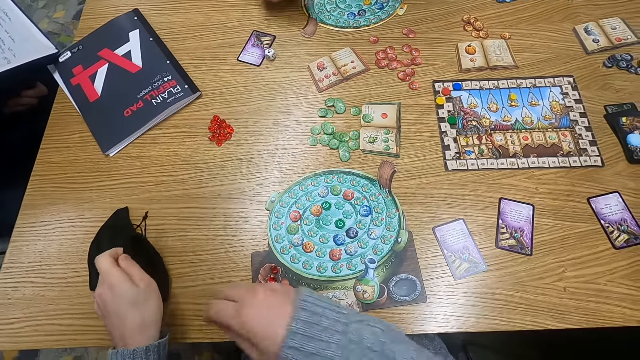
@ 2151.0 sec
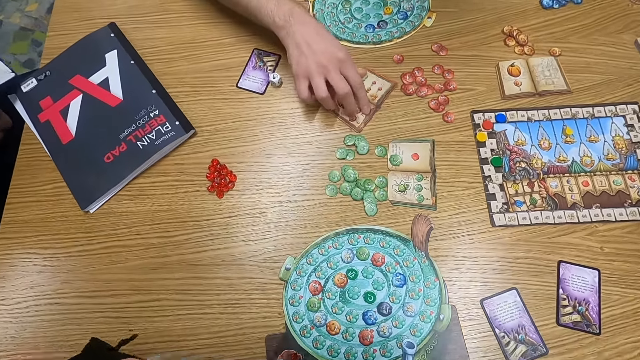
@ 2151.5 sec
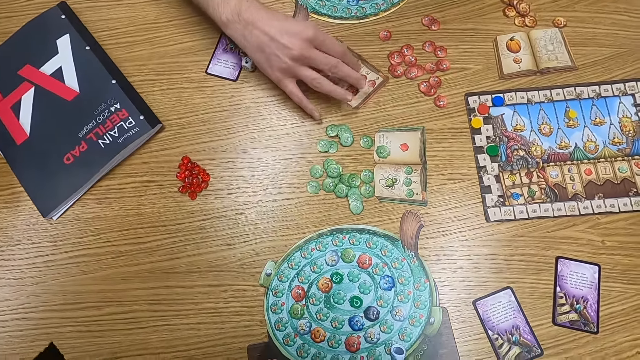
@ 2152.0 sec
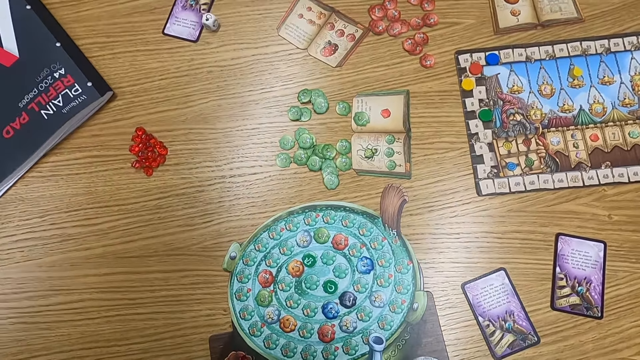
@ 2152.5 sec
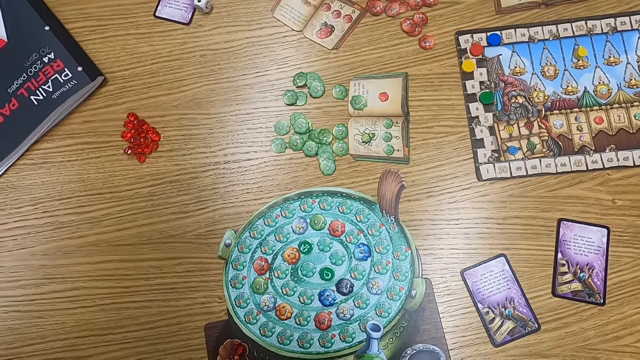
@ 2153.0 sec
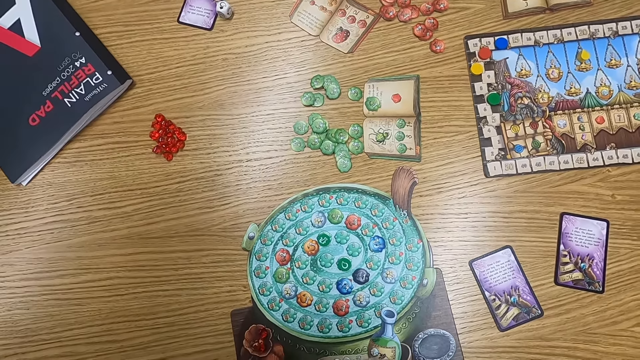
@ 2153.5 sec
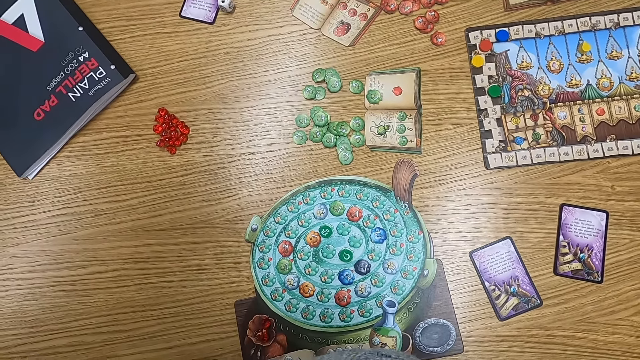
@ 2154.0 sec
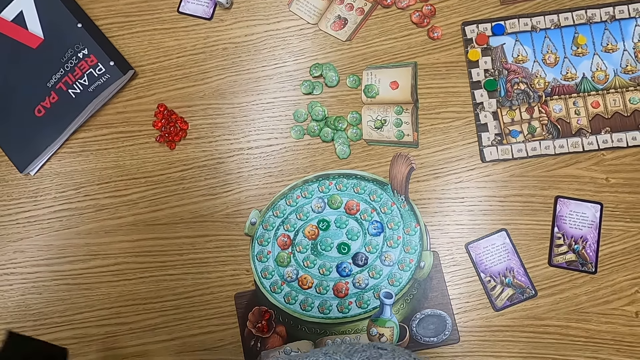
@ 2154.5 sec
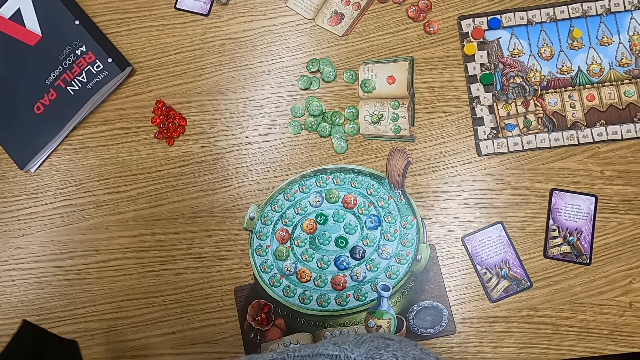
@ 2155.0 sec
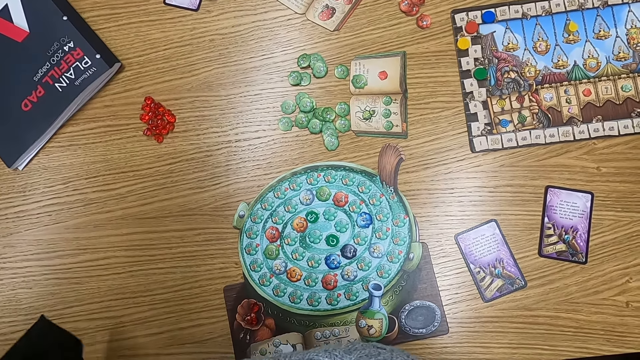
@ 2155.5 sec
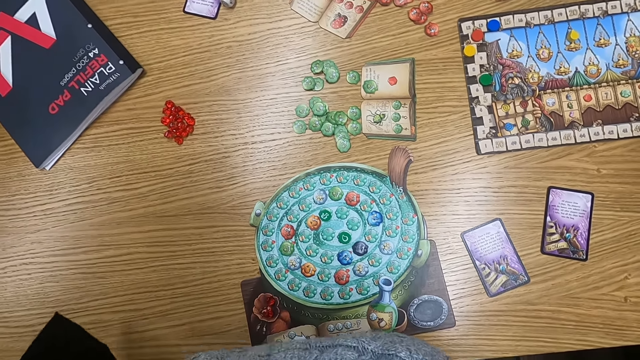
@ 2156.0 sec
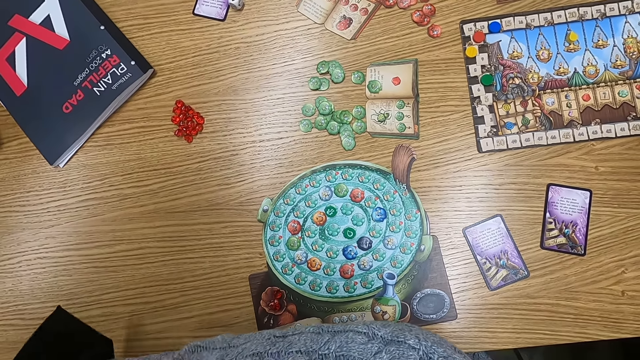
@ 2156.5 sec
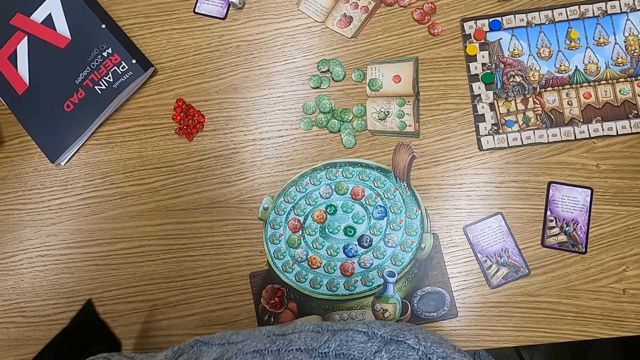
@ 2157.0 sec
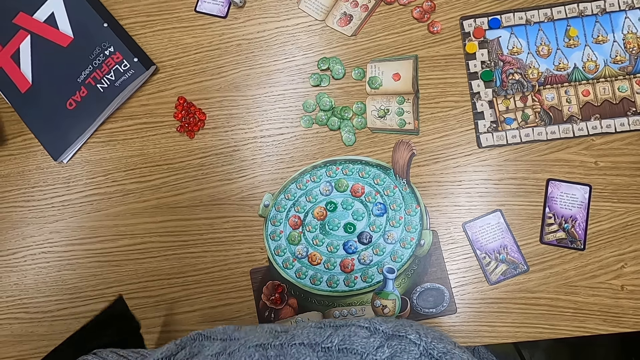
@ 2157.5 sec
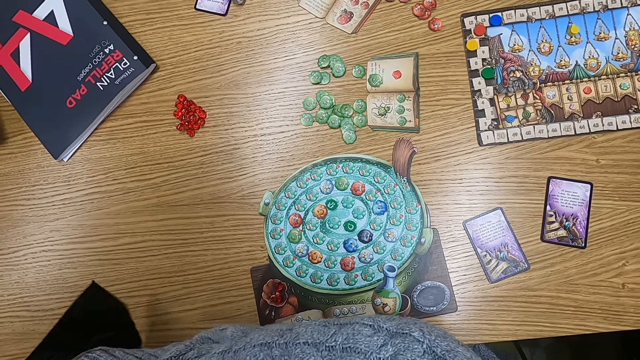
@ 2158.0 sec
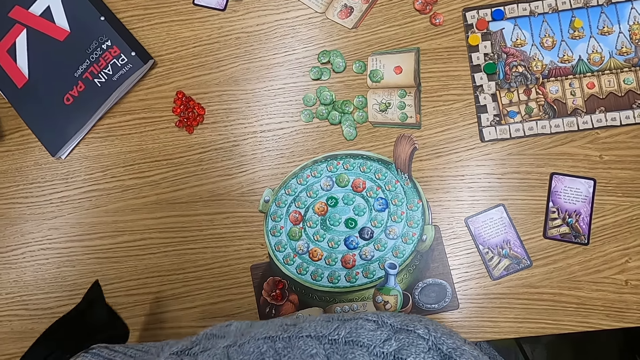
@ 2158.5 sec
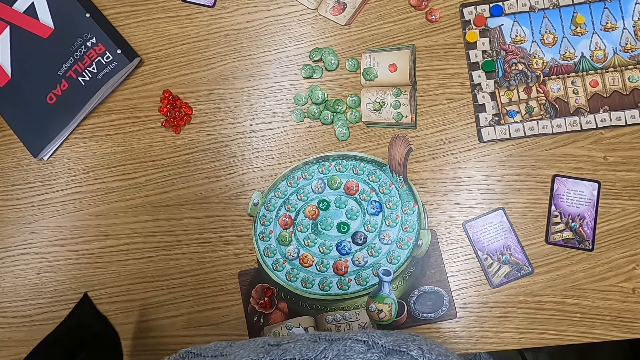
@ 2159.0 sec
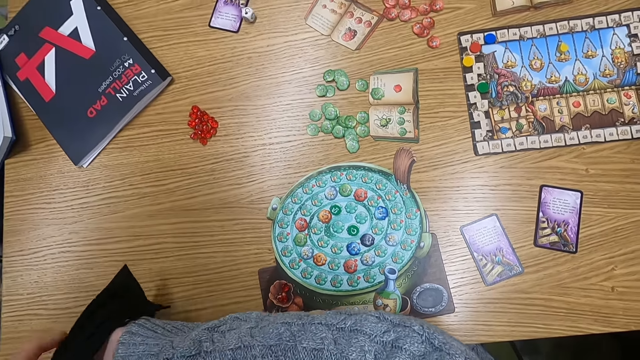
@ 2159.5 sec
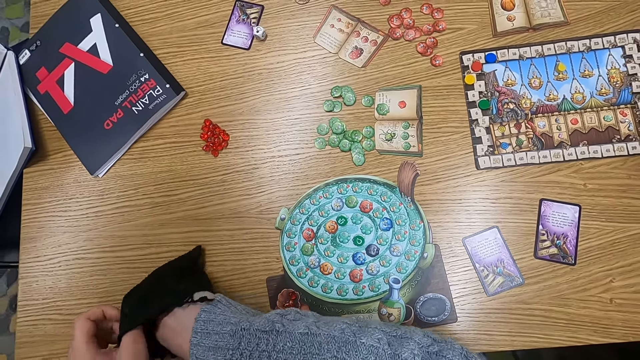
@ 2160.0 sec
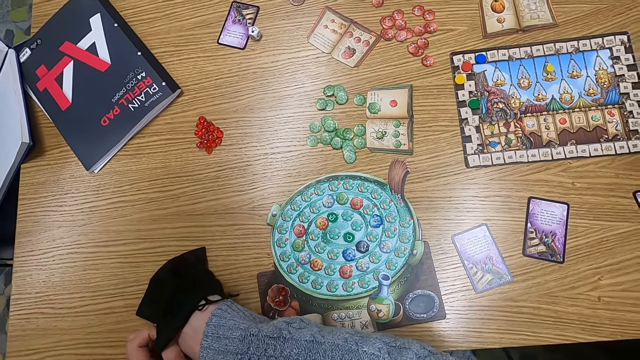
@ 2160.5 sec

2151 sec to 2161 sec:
The camera wearer turns to the side. They hold a cloth bag. A man turns a card. The camera wearer inserts a hand in the bag. The man adjusts a playing card on the table. The camera wearer turns to the side. They put a hand in the cloth bag. They shake the bag.

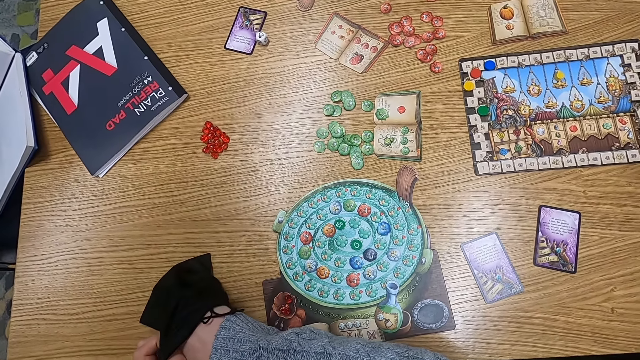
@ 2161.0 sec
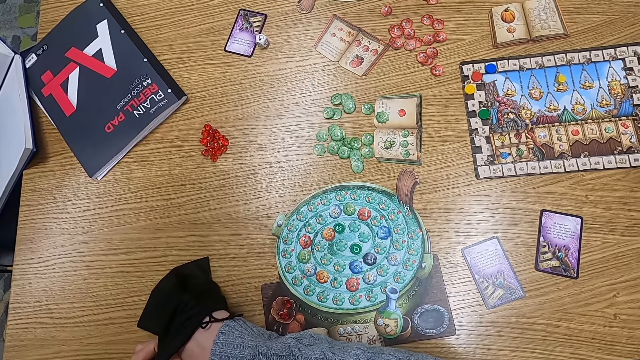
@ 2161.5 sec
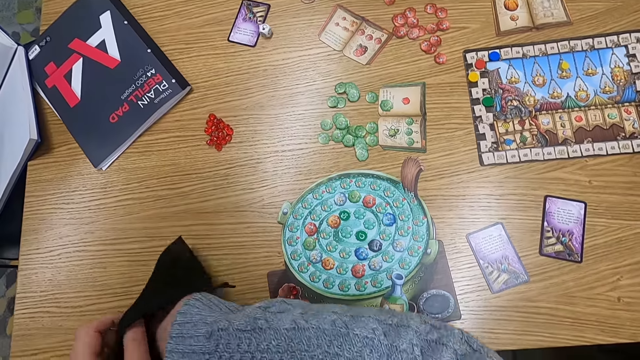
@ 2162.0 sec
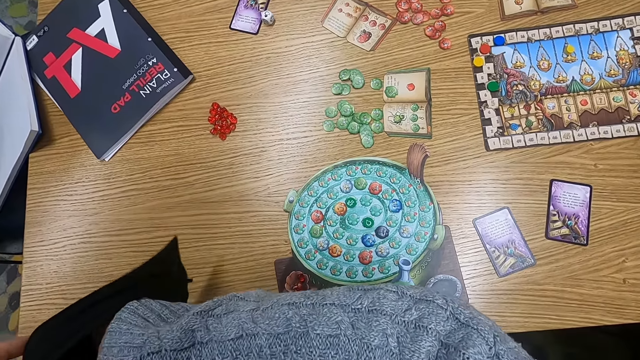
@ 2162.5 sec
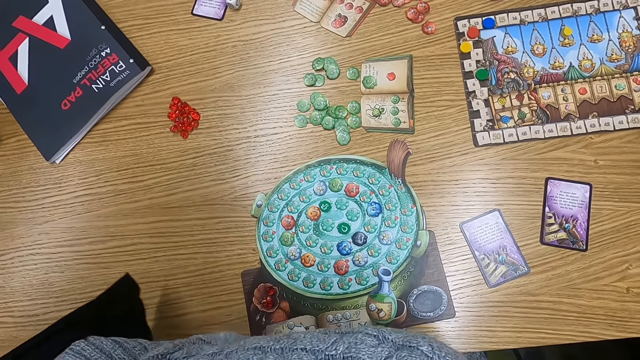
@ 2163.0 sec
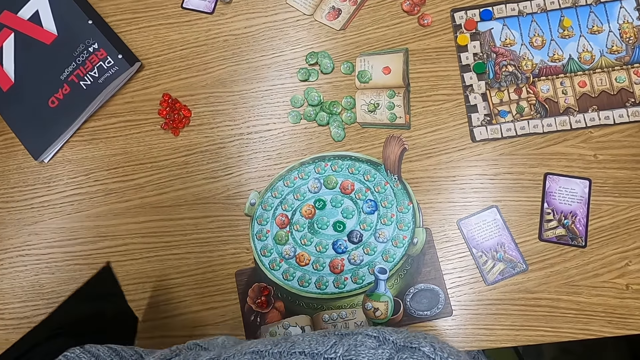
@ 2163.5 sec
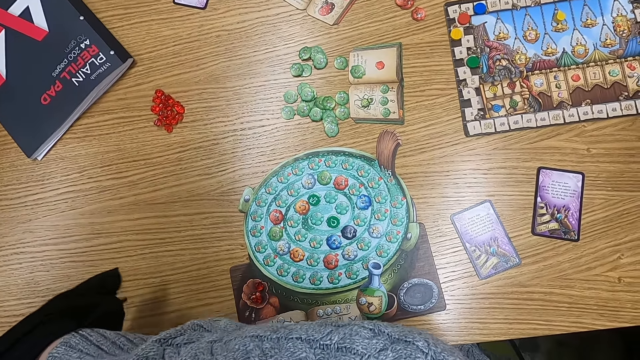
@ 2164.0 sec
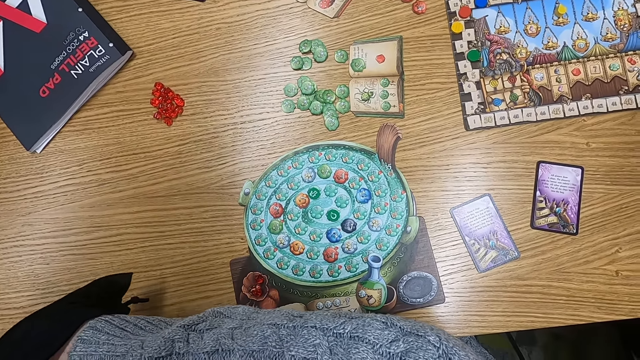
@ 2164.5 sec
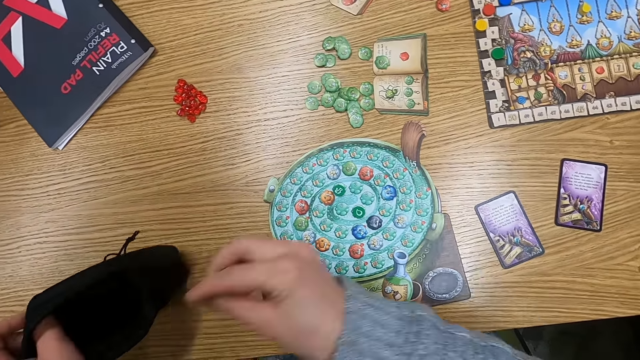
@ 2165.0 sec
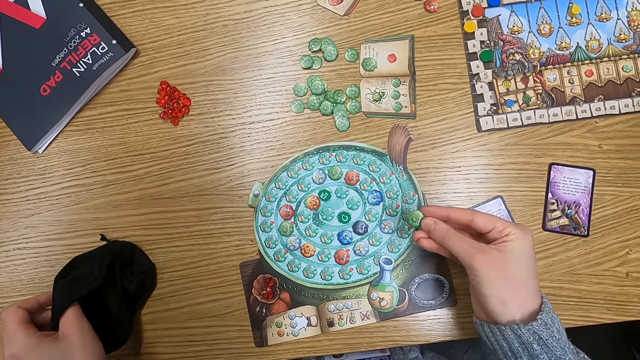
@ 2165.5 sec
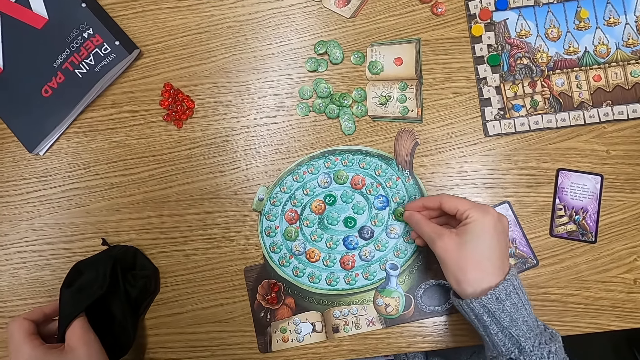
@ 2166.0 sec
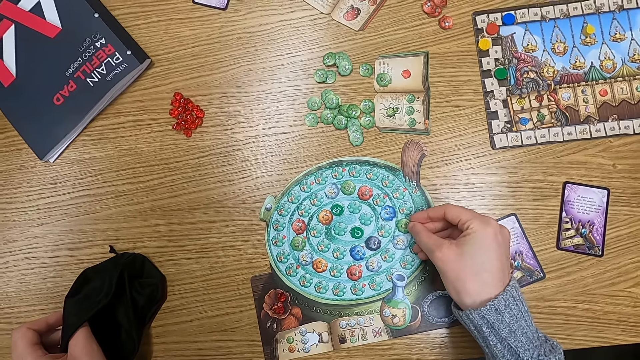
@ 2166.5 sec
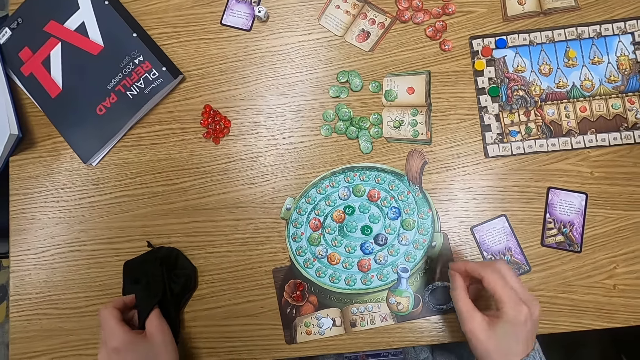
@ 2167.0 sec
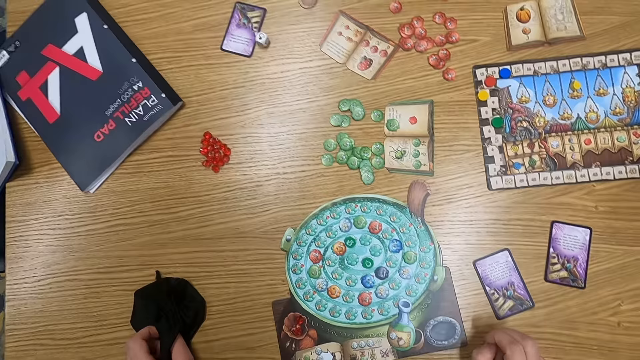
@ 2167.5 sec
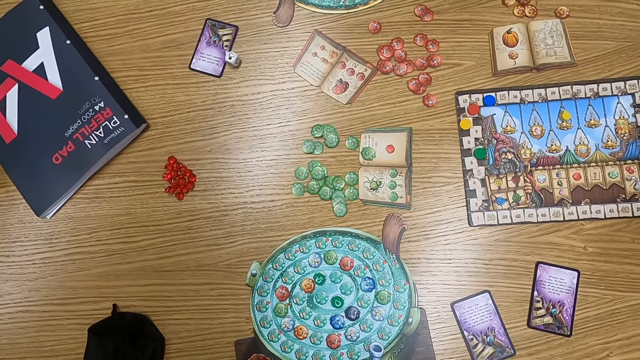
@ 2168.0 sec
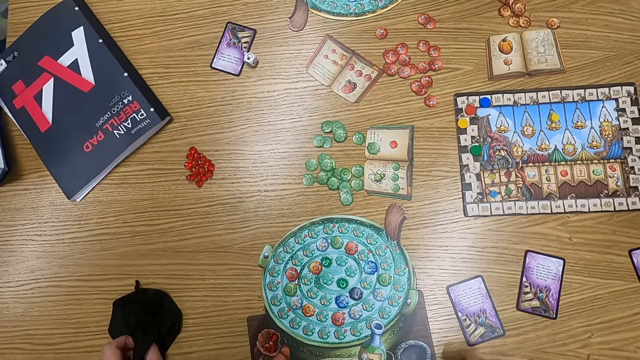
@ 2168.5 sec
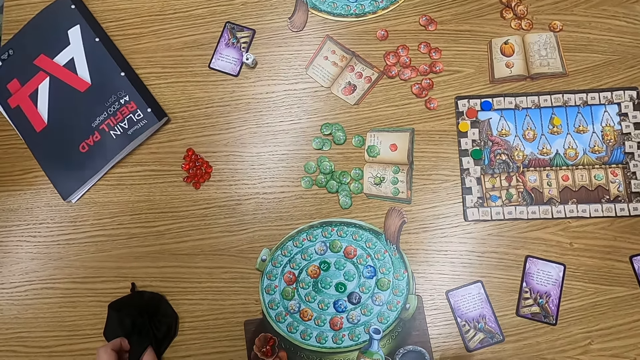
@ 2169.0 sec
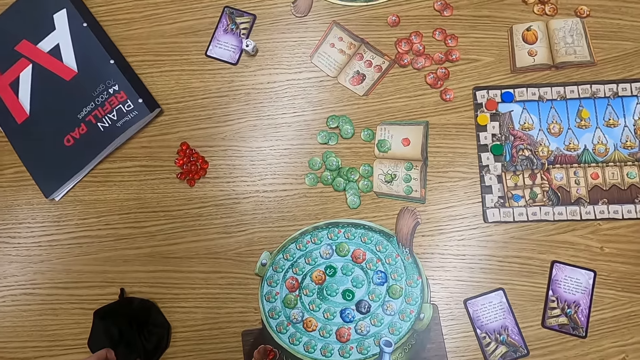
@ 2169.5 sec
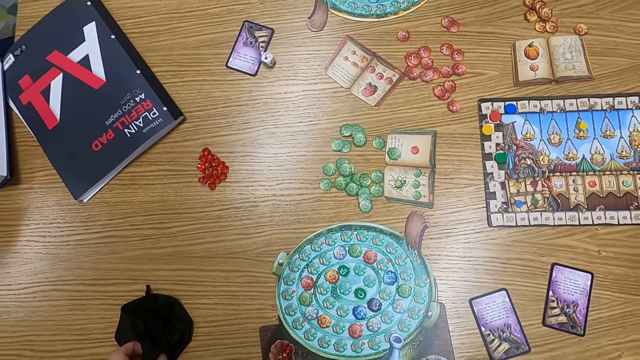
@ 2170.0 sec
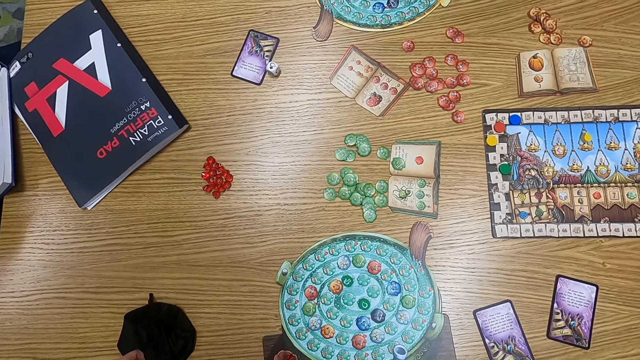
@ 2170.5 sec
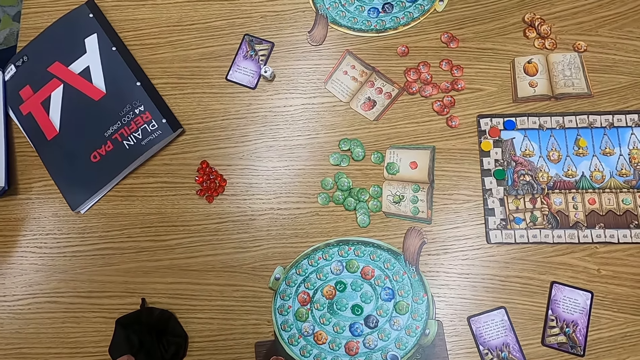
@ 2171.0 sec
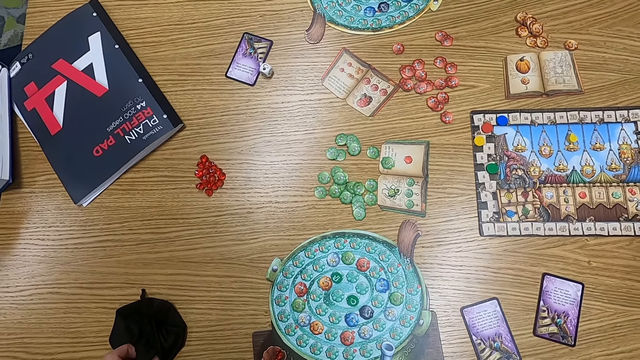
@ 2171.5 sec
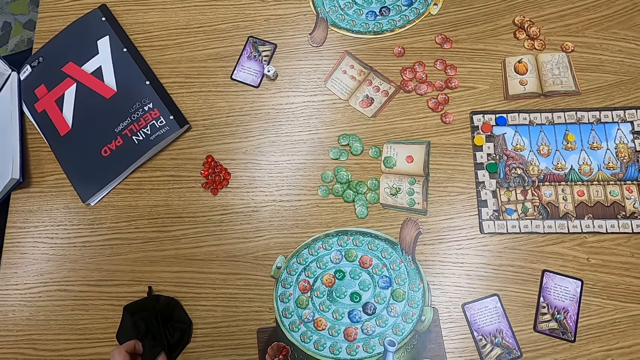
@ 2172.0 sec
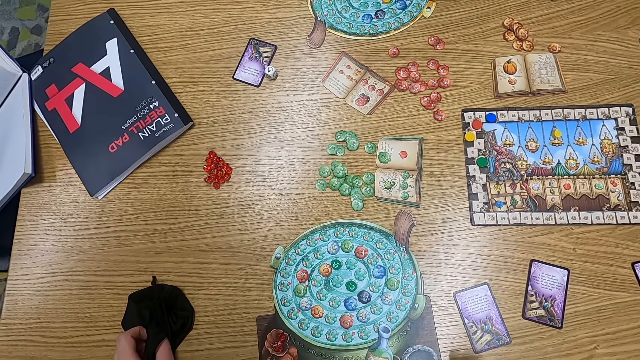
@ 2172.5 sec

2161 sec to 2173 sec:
The camera wearer shakes a bag. They turn to the side. They hold a point token. They put the point token on a table. They turn to the side.
